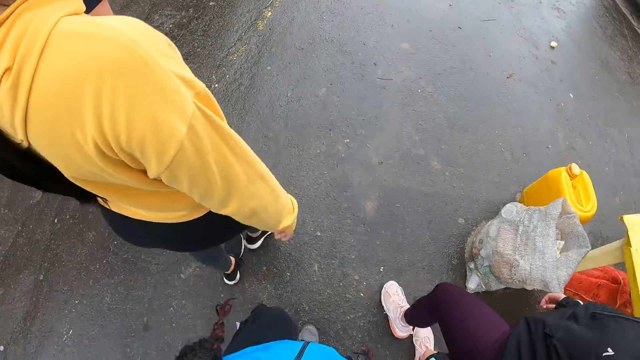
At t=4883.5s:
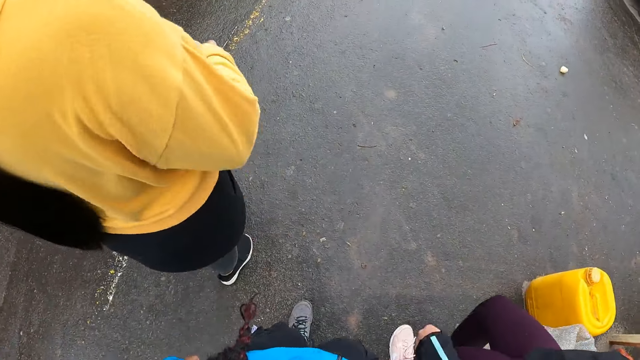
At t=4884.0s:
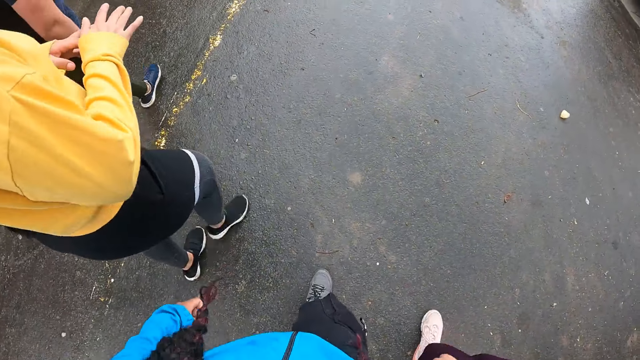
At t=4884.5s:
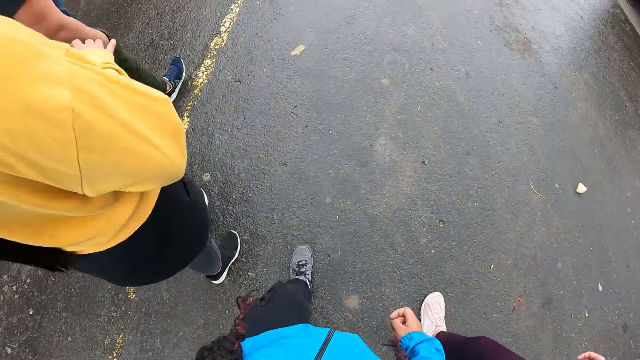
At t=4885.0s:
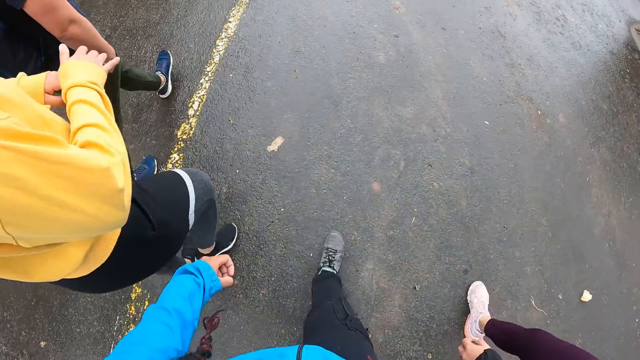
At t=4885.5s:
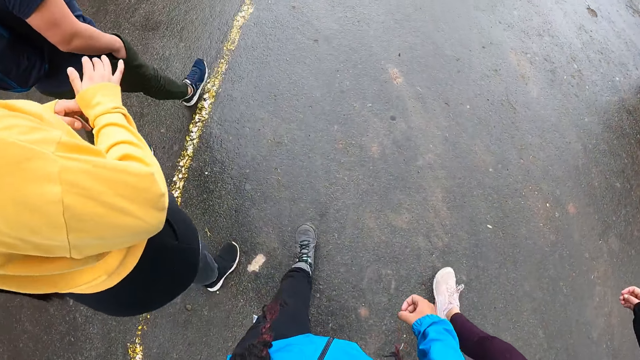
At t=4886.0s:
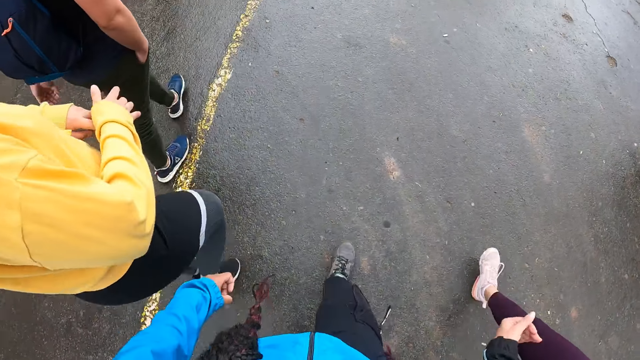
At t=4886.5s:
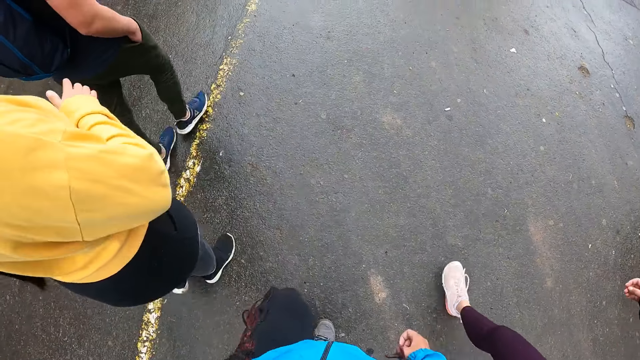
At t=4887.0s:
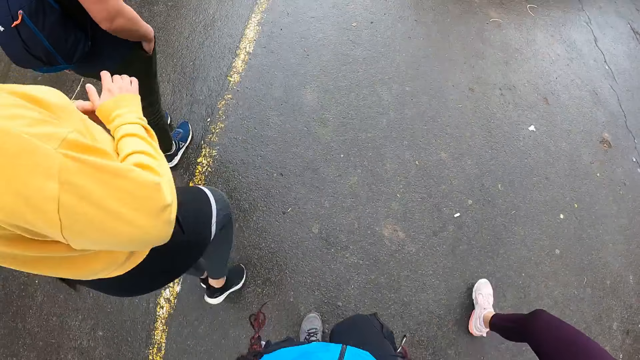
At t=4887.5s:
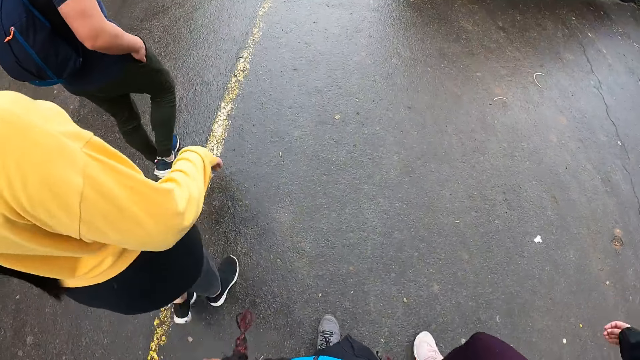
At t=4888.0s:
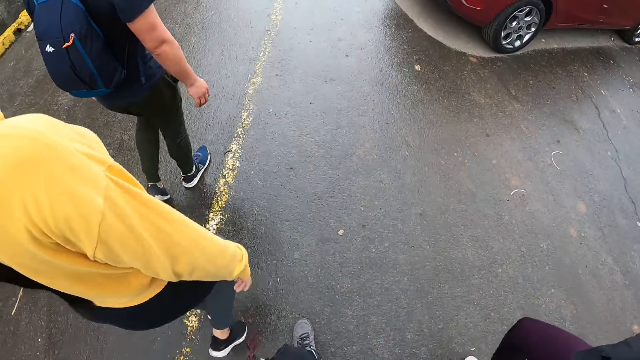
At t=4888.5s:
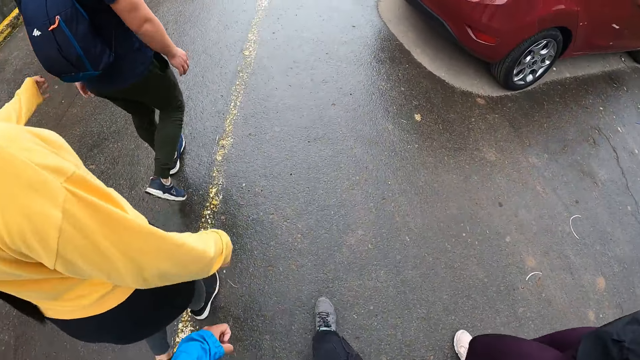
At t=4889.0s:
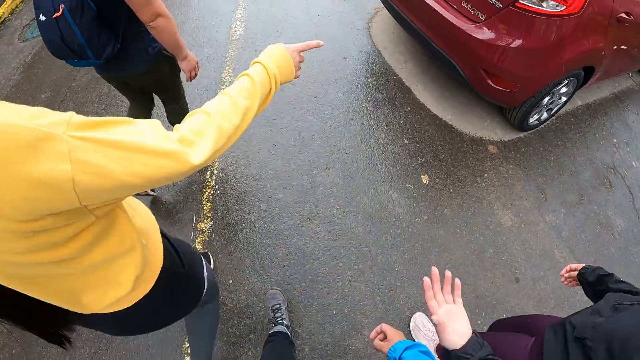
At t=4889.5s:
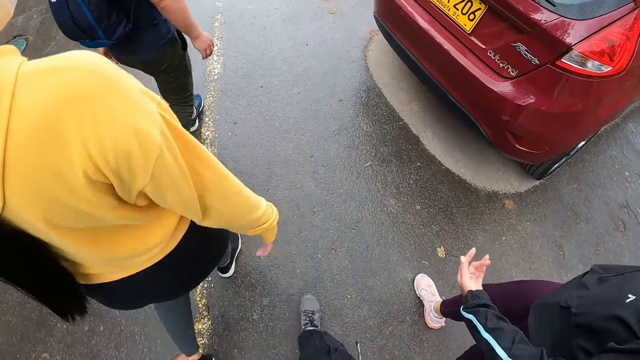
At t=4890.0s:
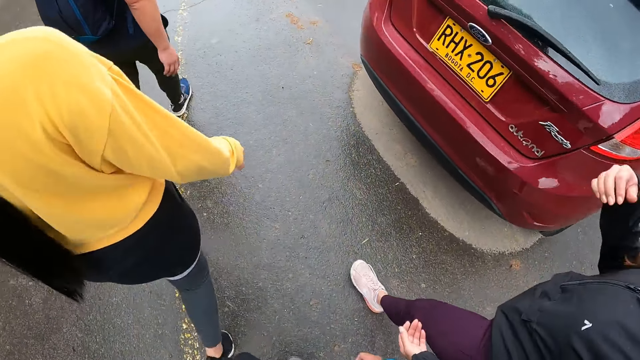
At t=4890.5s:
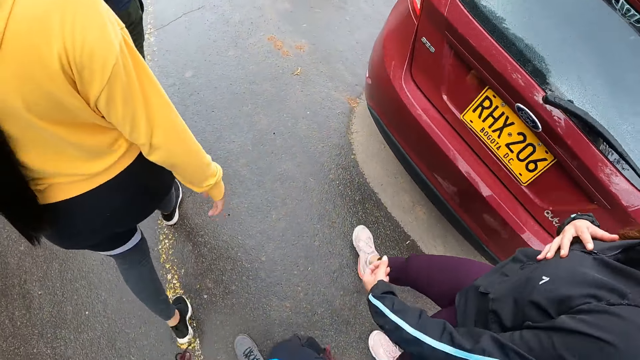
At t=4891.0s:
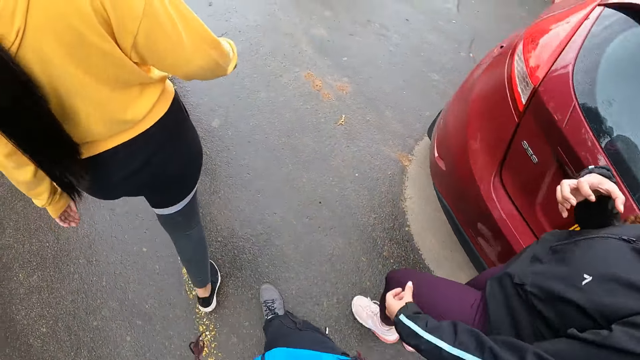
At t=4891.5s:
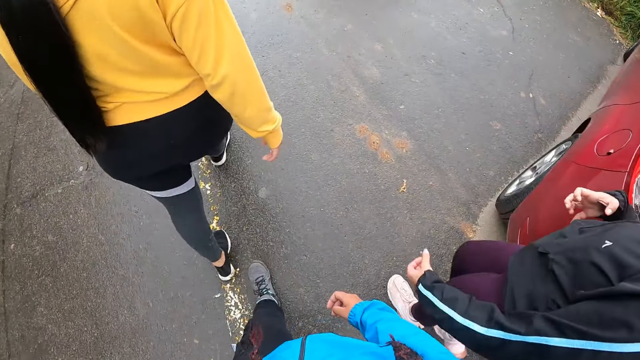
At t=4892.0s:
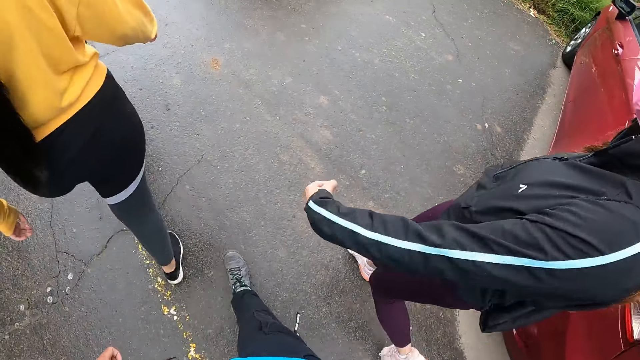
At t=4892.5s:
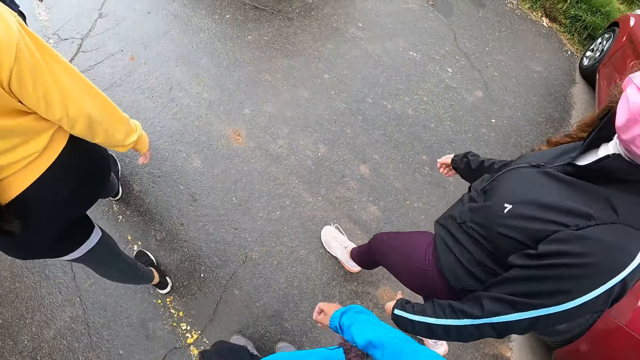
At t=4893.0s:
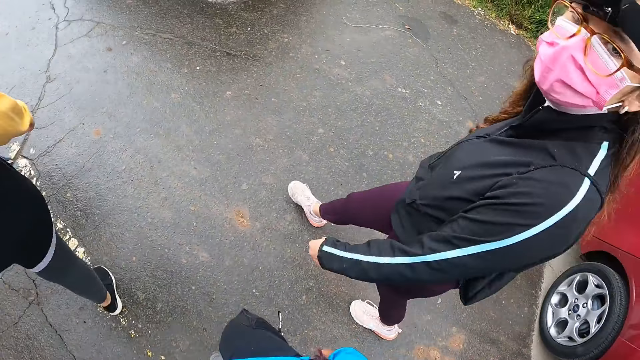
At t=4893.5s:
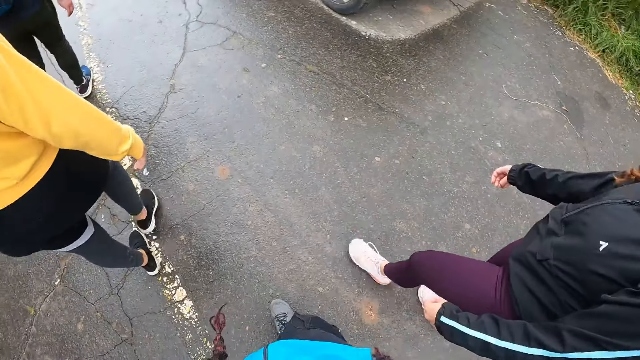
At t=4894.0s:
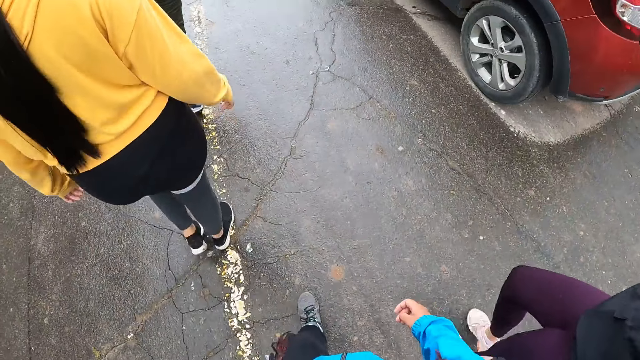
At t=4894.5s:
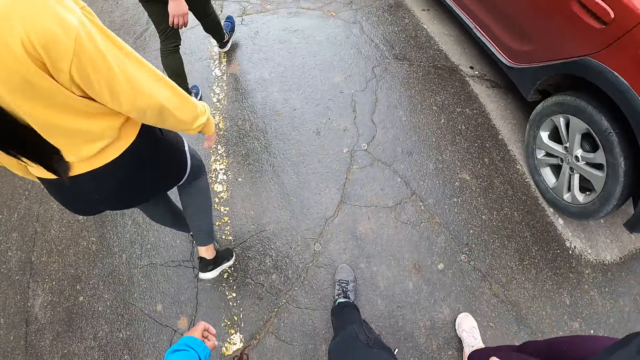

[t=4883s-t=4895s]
A woman points at a car with her right hand. A man walks past the car. Another woman puts her right hand on her chest. The first woman walks past the car. The other woman walks past the car. The camera wearer walks past the car.

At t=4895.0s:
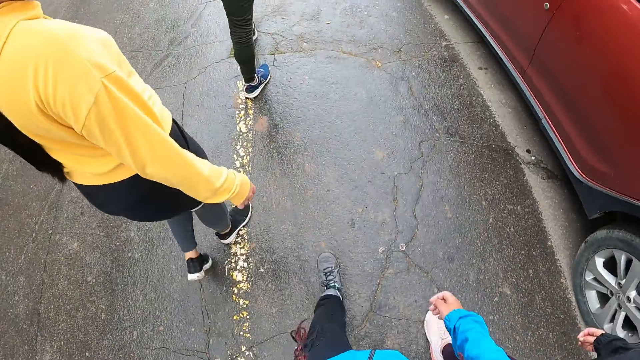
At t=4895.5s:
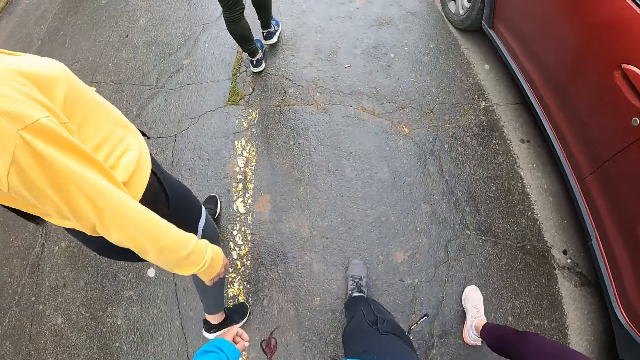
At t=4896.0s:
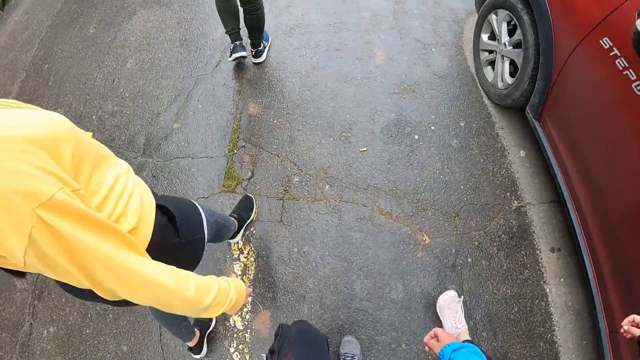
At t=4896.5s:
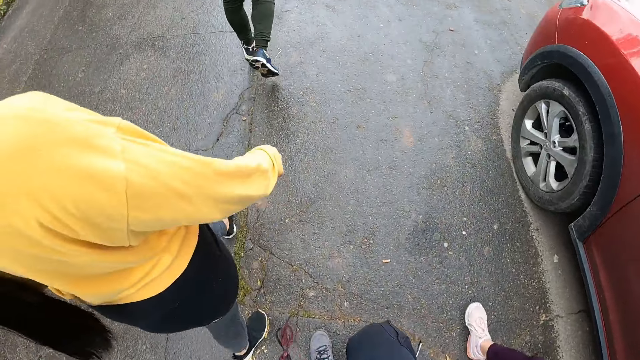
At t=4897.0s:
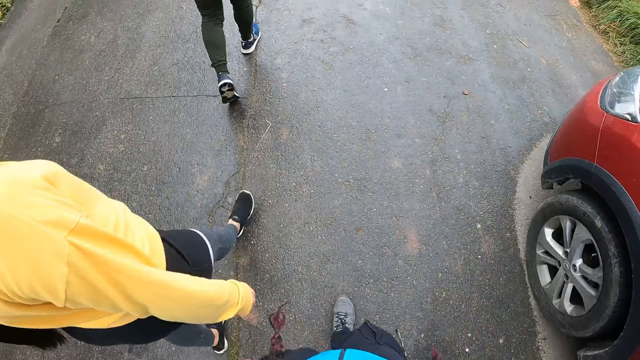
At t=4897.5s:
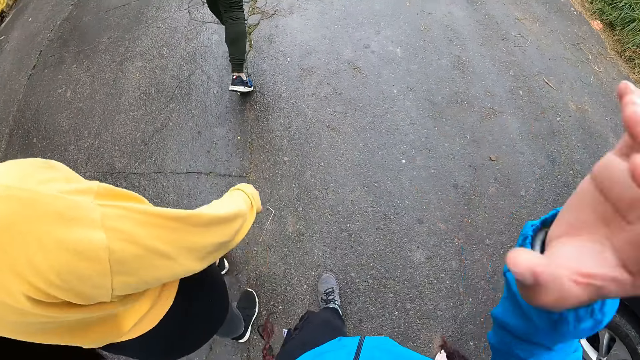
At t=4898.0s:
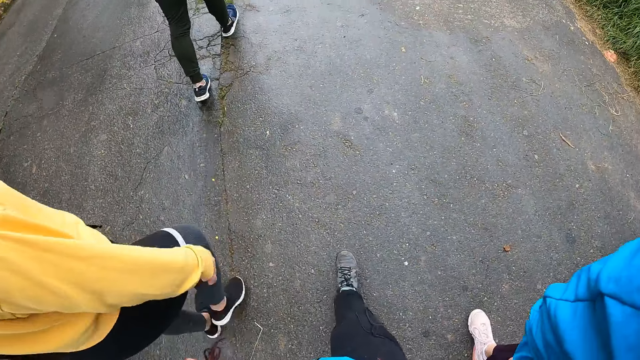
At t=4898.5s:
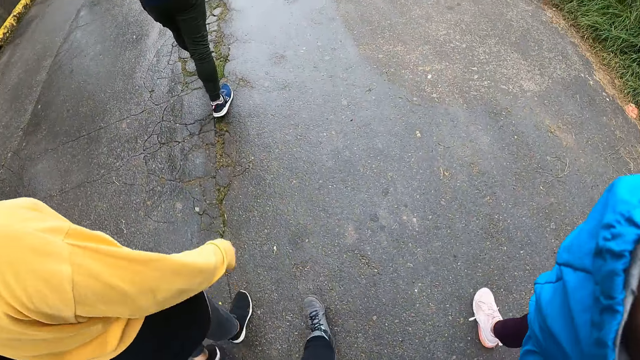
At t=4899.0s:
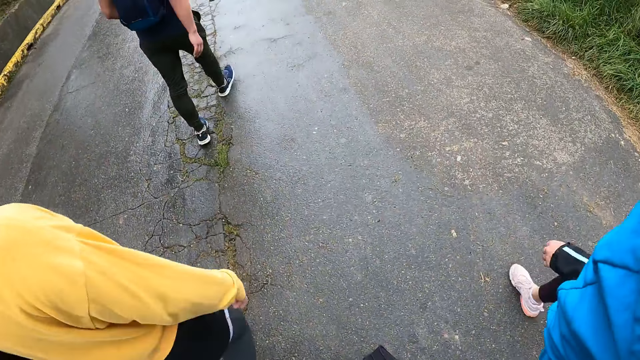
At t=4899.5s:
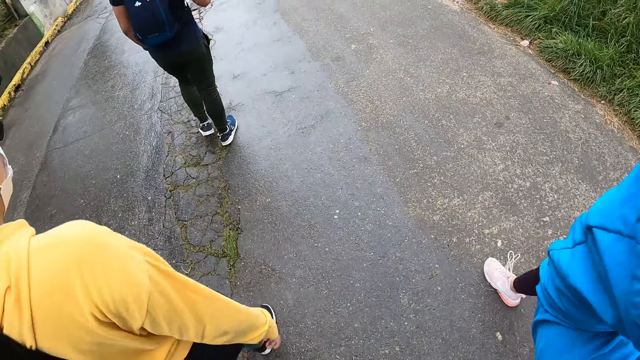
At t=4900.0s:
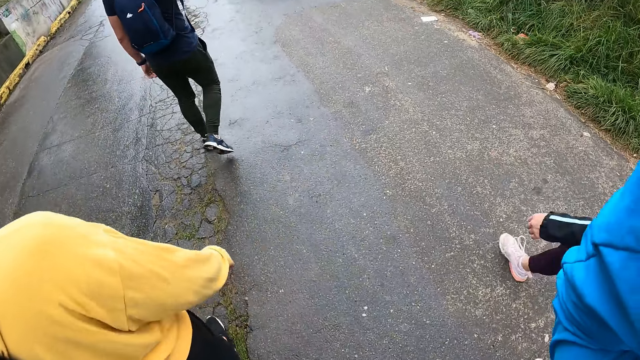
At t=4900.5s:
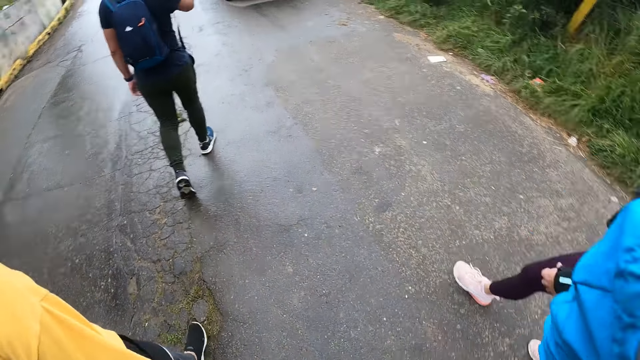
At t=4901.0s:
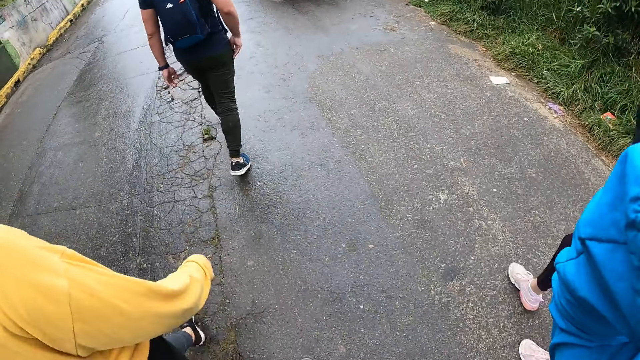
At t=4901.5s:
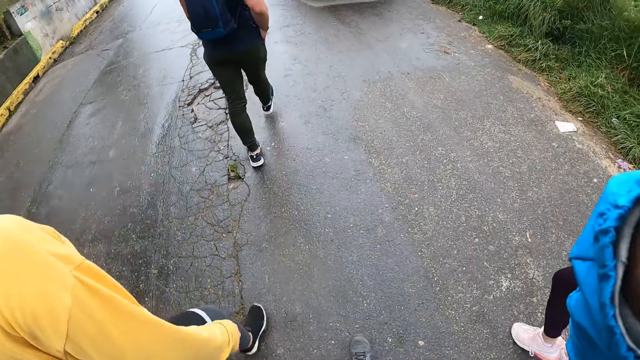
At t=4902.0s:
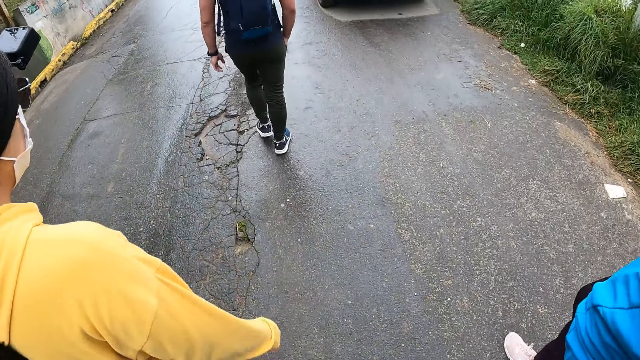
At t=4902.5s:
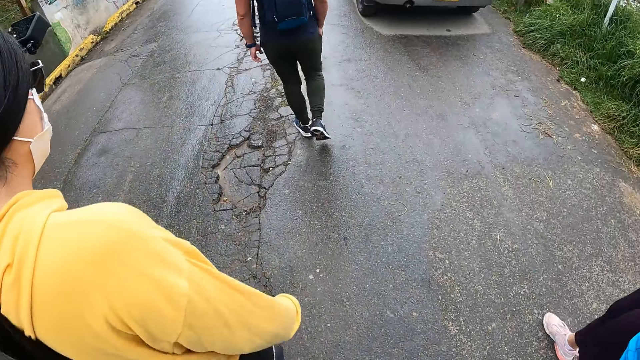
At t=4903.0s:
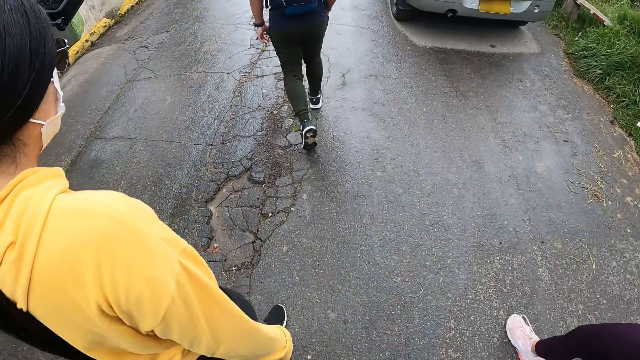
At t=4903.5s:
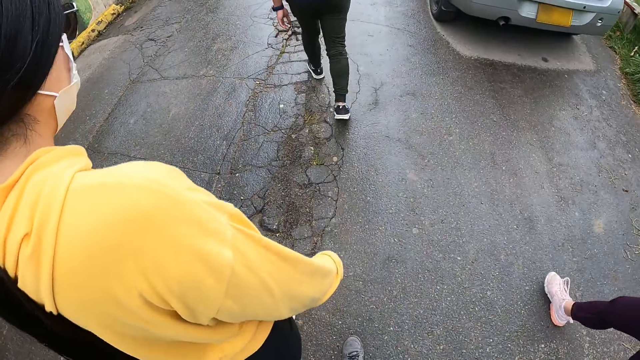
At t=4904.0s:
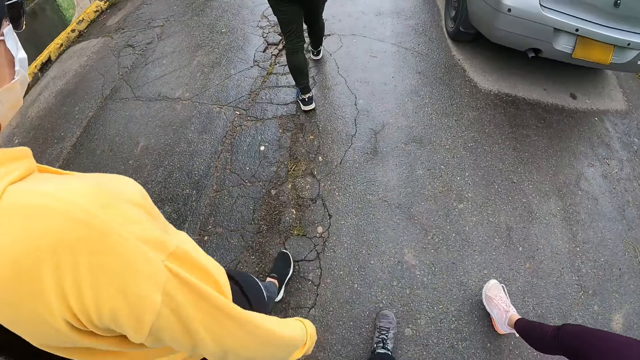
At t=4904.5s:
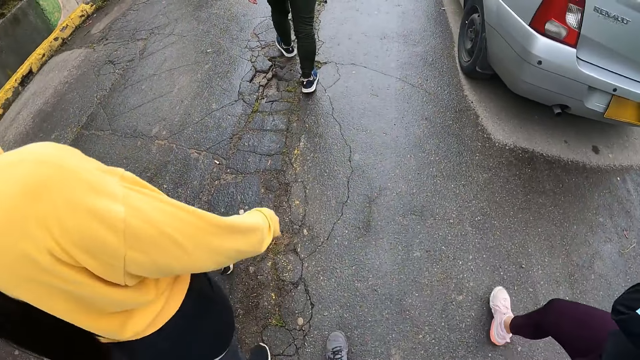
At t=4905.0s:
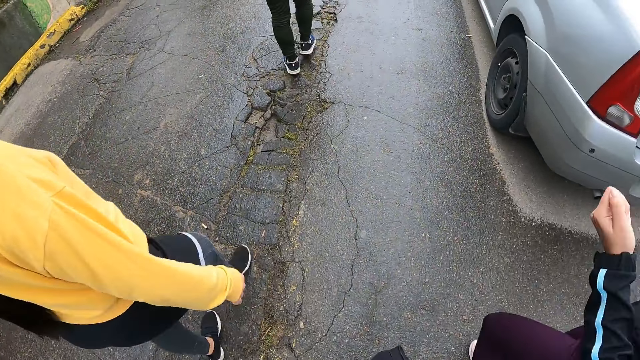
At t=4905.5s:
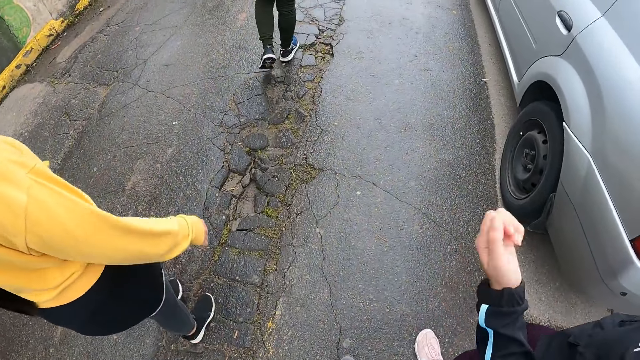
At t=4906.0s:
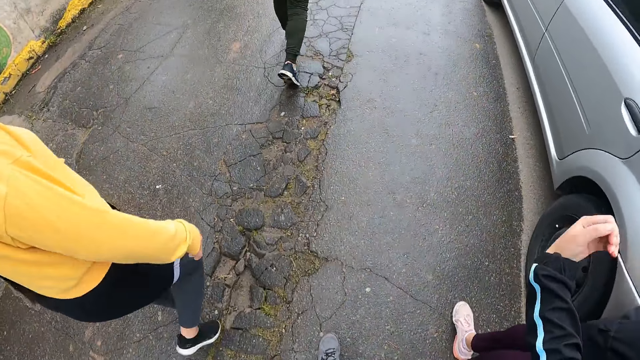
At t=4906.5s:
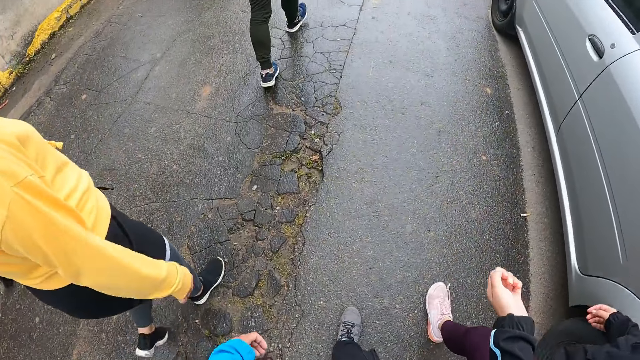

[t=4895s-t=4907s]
The camera wearer adjusts a camera on his head with his right hand. A man puts his right hand in his right pocket.
